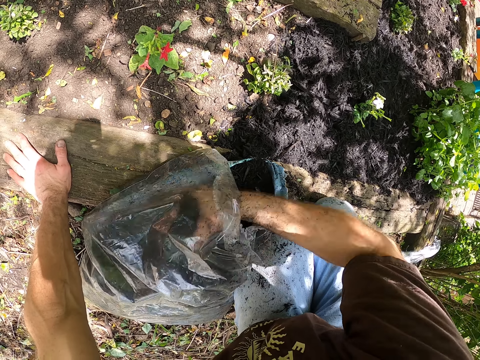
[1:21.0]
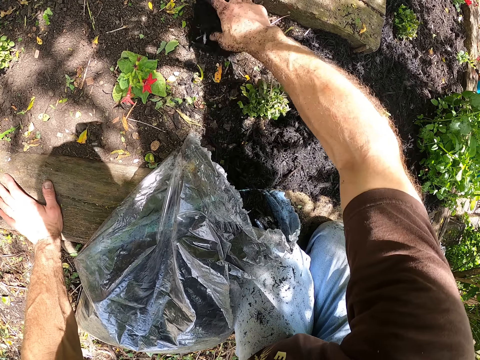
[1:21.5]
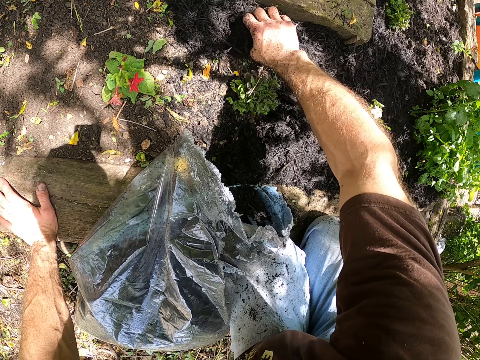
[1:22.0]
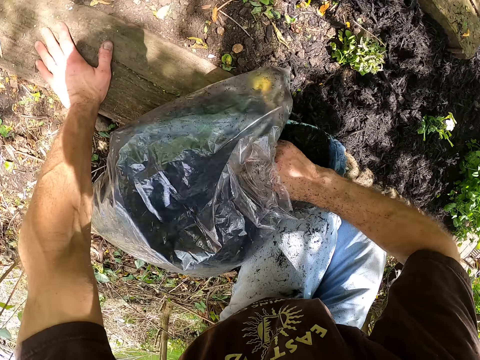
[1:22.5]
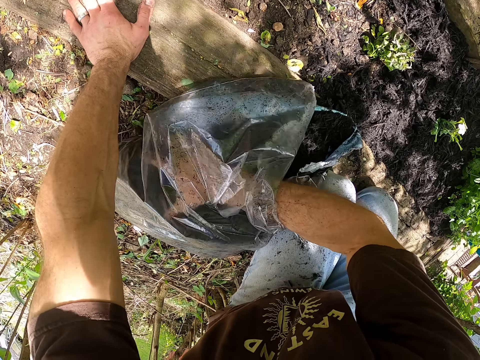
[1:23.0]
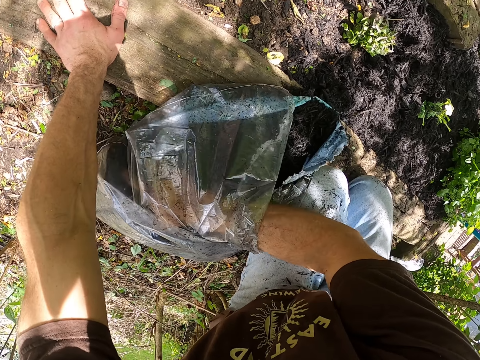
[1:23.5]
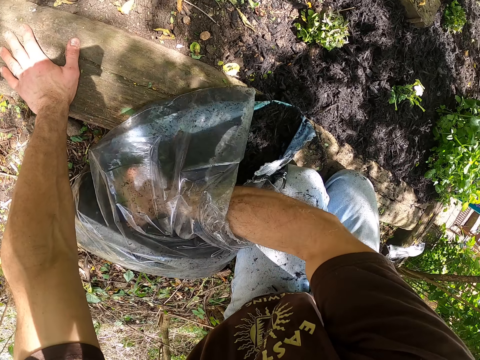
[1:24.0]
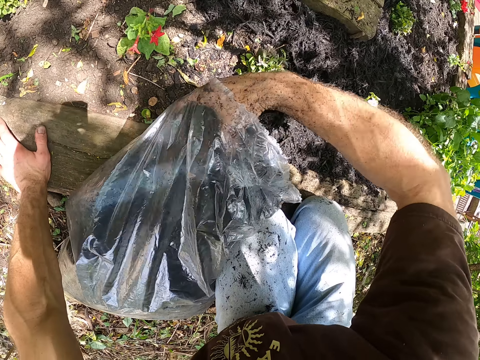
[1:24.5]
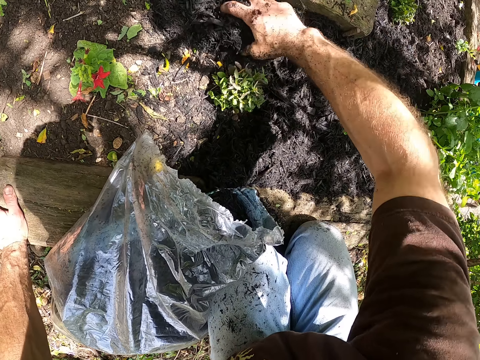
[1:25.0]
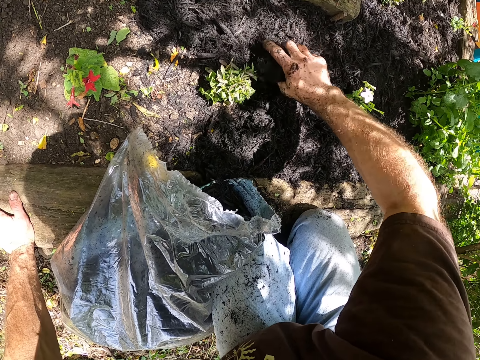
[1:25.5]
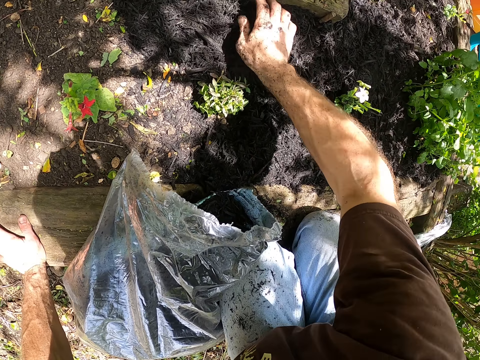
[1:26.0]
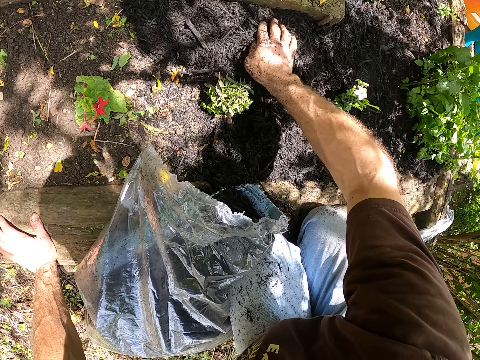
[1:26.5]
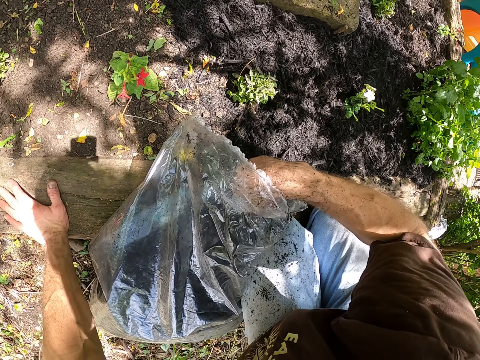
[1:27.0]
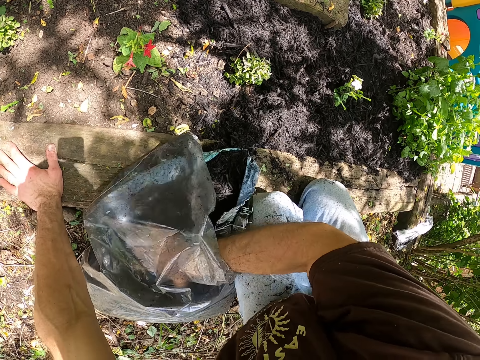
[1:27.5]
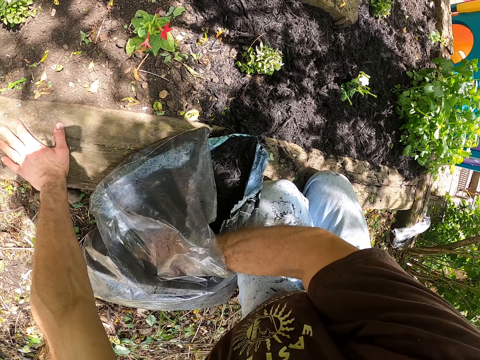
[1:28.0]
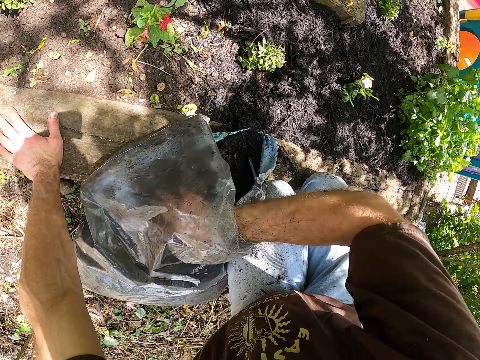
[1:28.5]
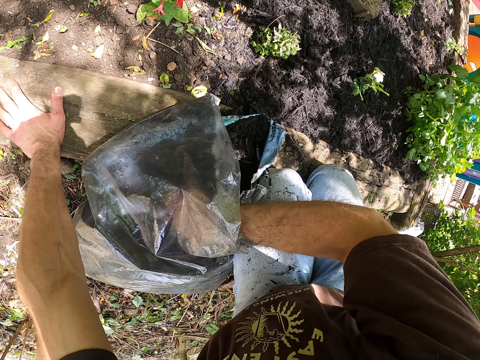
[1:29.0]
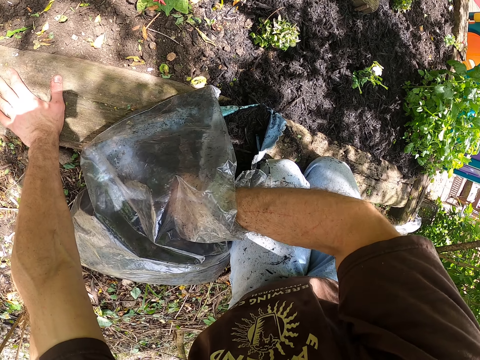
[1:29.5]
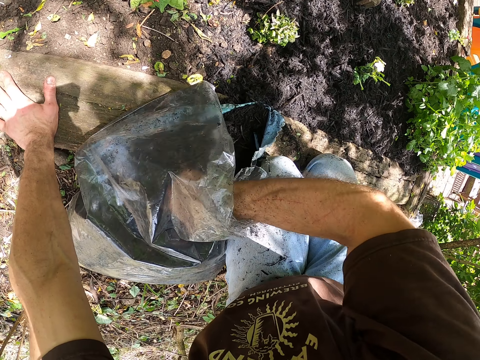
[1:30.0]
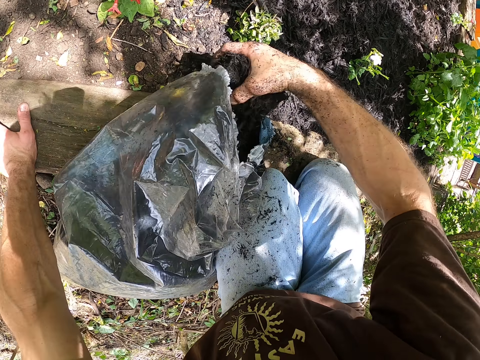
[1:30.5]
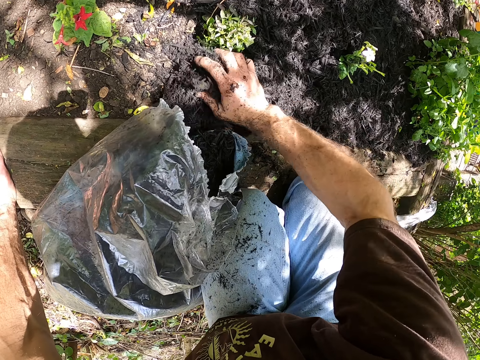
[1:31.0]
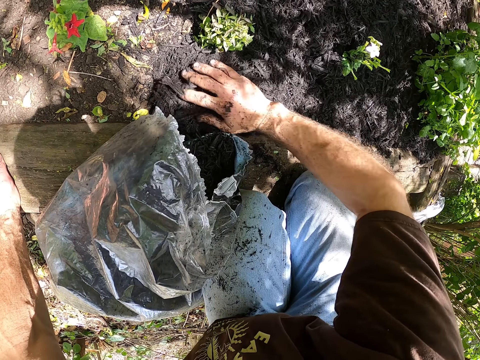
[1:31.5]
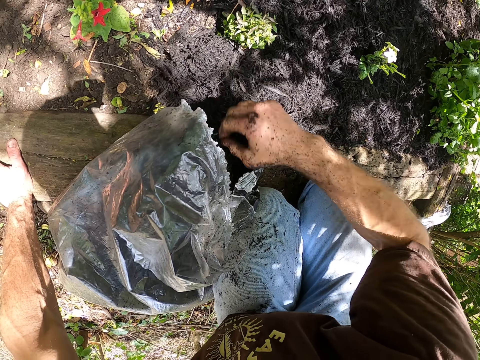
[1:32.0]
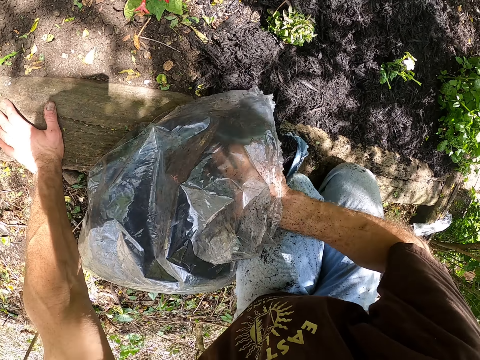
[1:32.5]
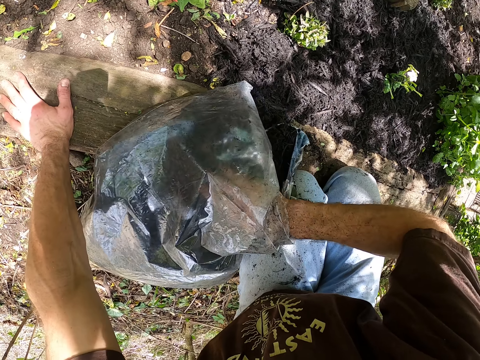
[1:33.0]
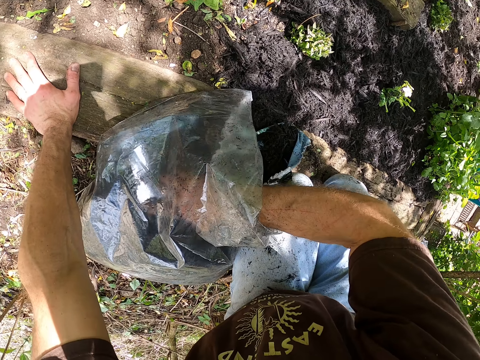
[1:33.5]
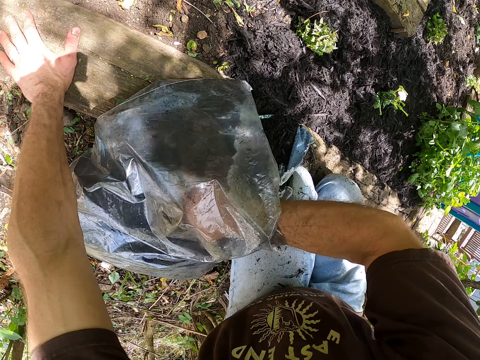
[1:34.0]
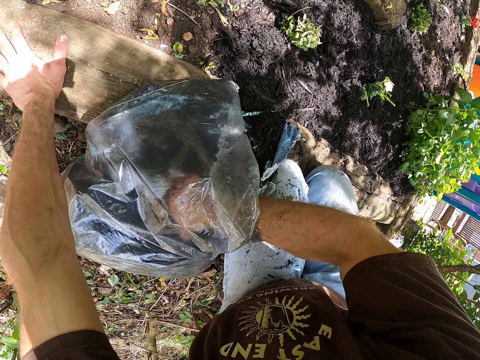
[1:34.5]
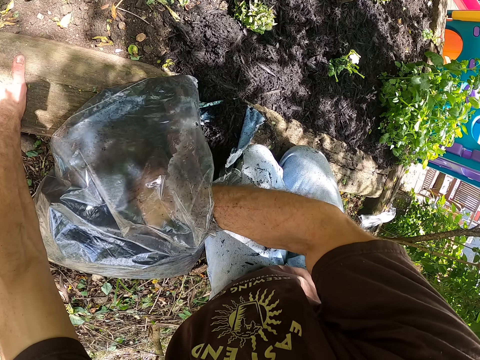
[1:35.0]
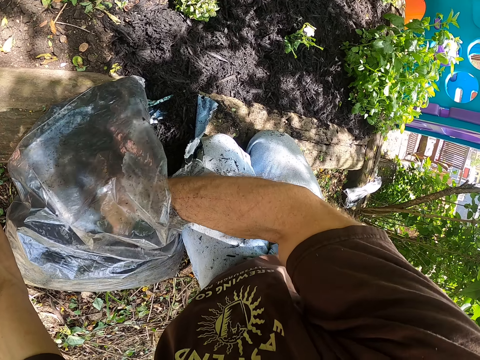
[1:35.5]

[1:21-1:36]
The camera wearer spreads the manure on the plant. He takes the manure. He spreads the manure on the plant. He takes the manure. He spreads the manure on the plant with his hands. He takes the manure.

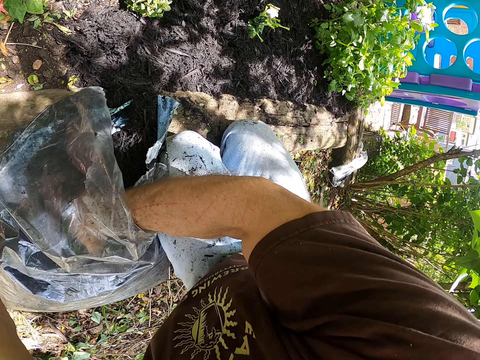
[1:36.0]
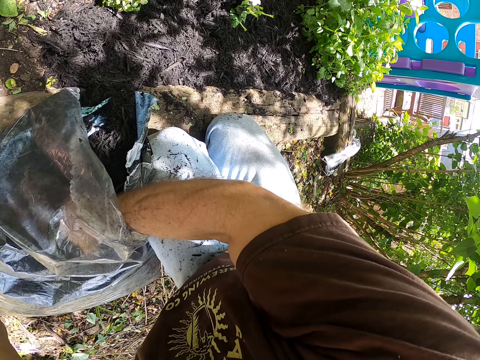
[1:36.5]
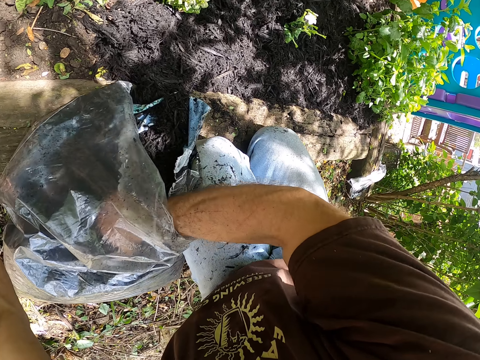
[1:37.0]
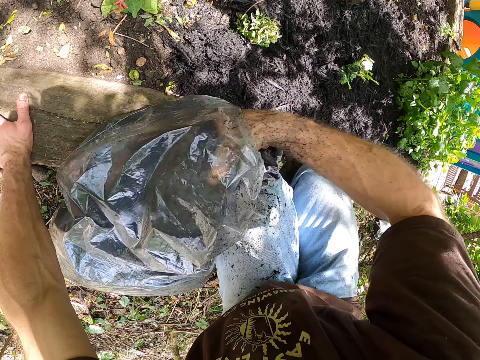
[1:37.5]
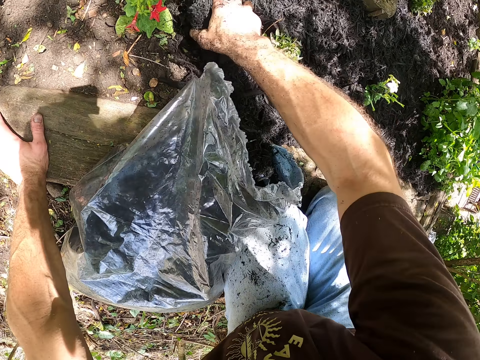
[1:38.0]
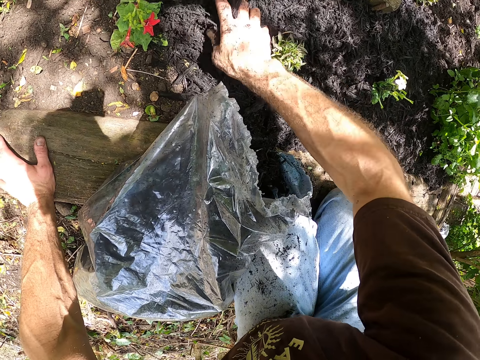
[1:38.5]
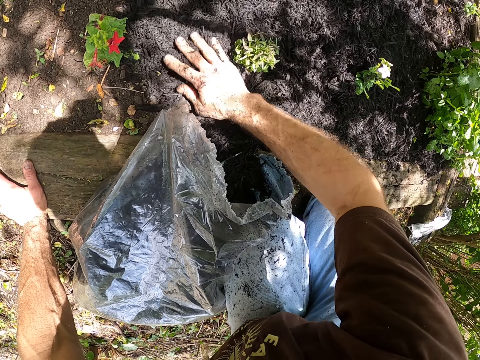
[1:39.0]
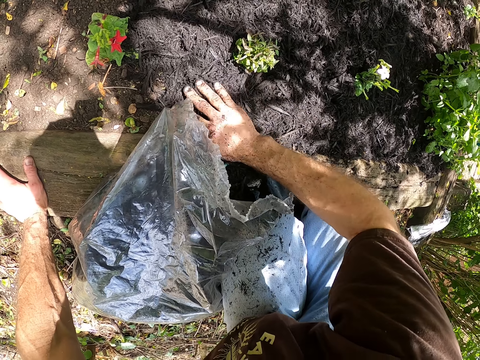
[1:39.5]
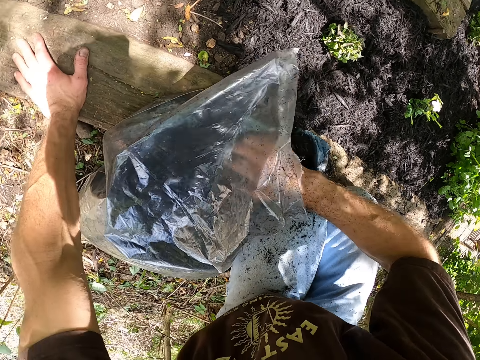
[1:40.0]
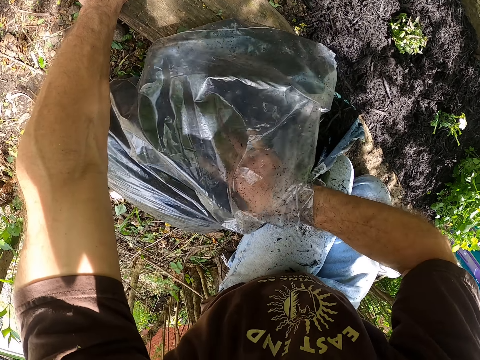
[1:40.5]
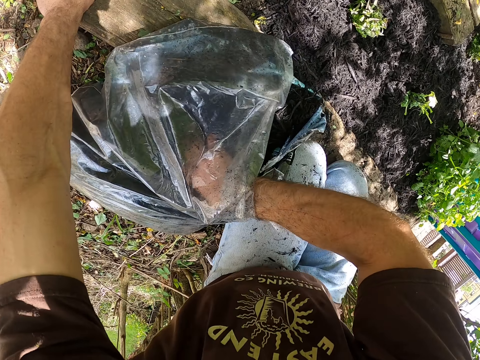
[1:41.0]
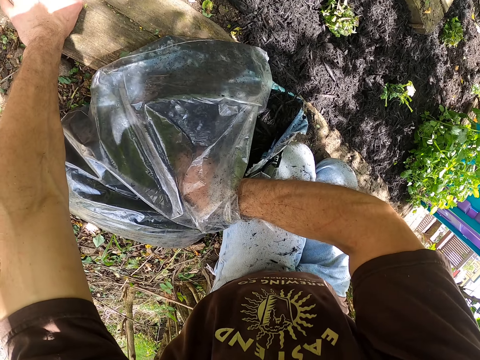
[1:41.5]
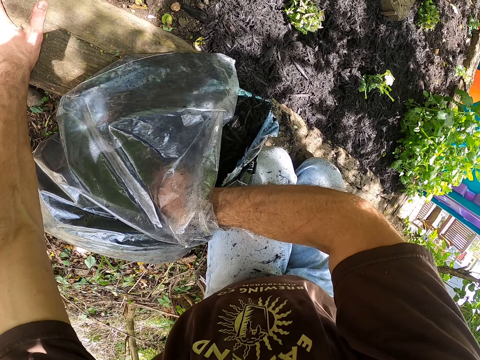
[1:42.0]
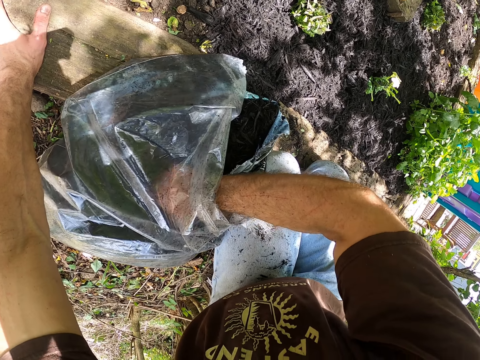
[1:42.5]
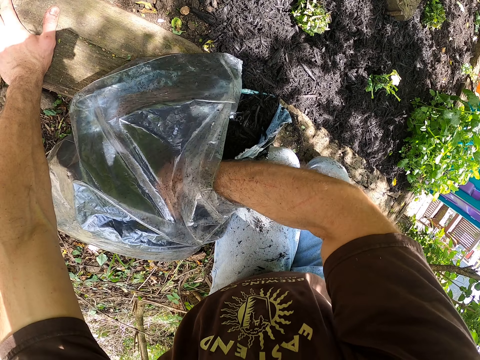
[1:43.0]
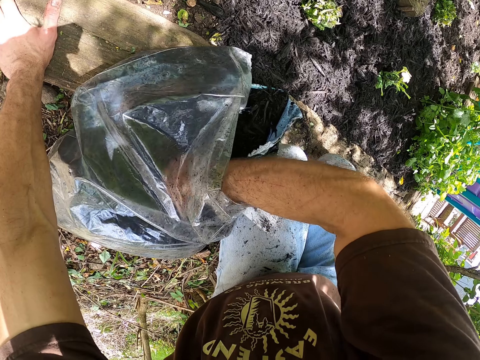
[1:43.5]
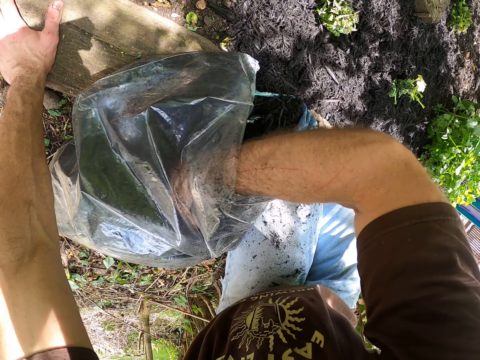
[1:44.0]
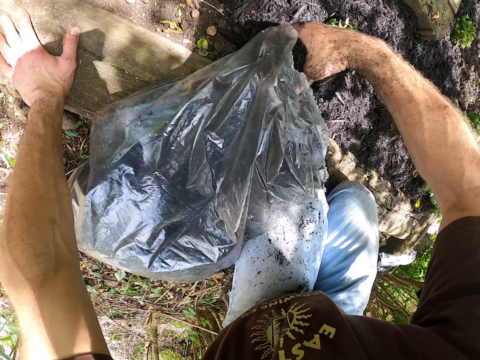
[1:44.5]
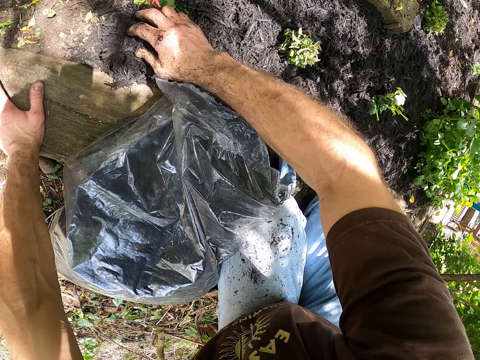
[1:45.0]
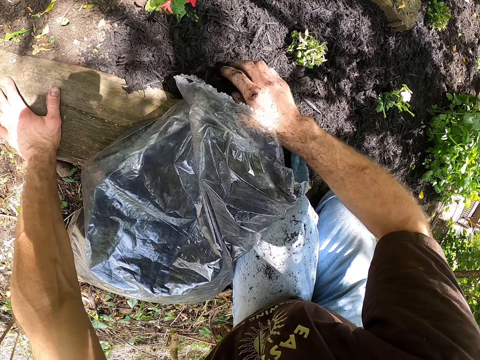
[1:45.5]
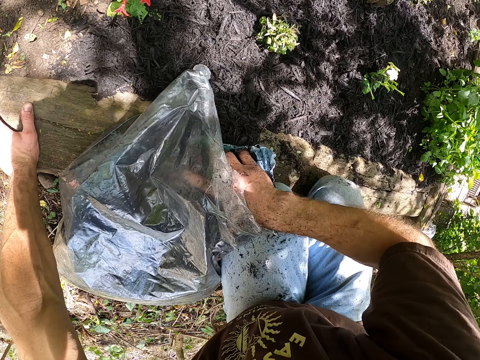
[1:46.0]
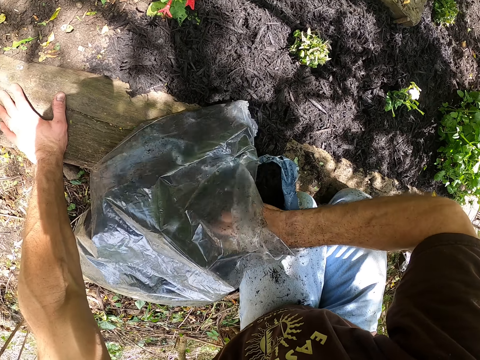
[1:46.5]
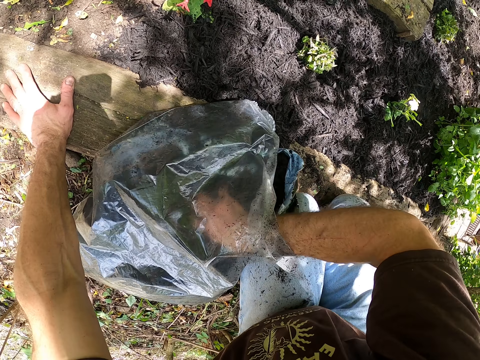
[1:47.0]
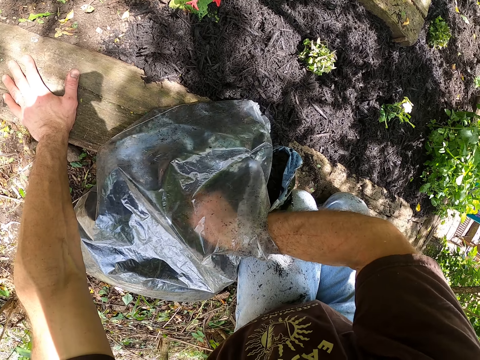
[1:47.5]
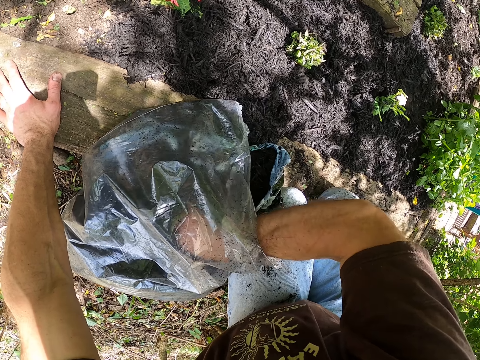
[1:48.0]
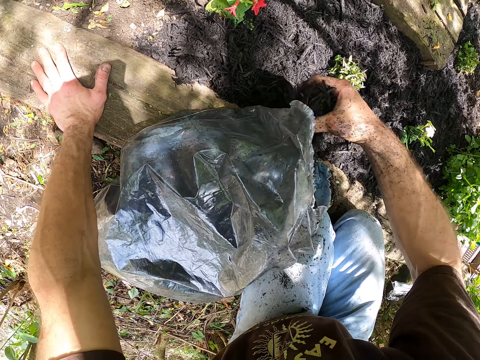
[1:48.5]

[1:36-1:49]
The camera wearer scoops the fertilizer from the bag to the ground. They spread the manure on the plant. They take the manure. They spread the manure on the plant. They take the manure.
